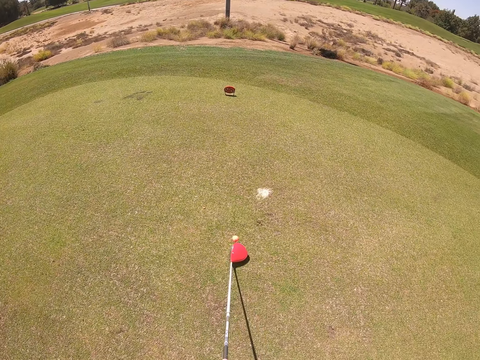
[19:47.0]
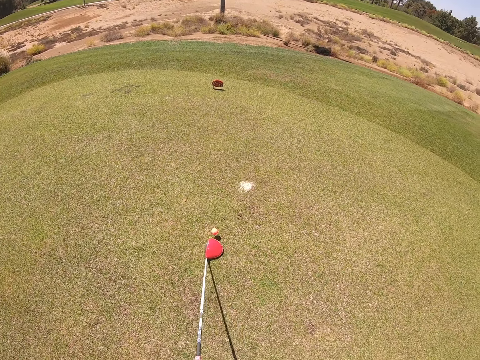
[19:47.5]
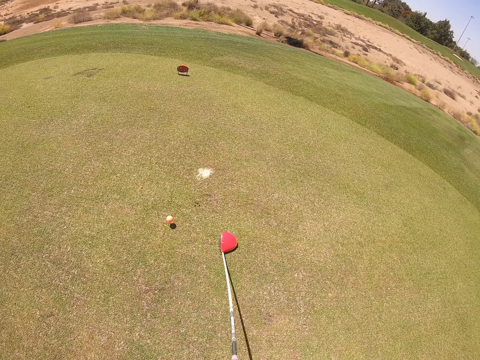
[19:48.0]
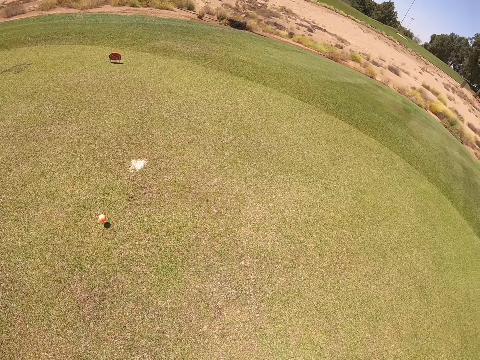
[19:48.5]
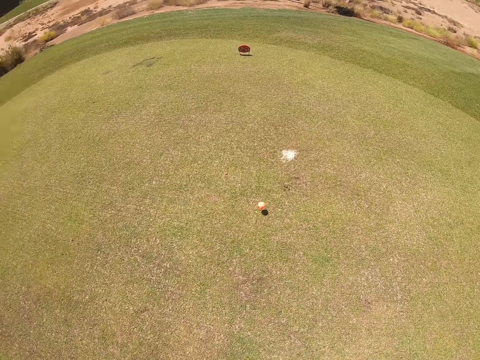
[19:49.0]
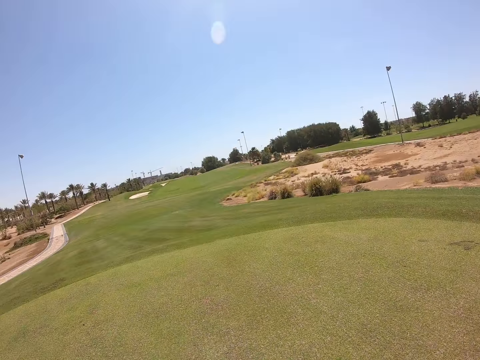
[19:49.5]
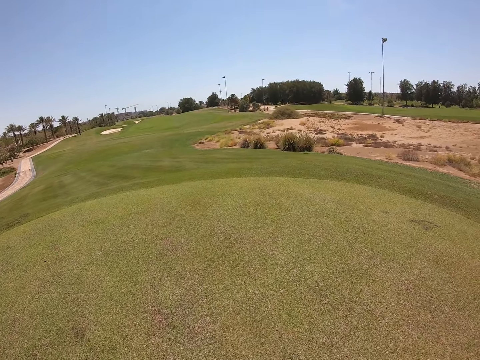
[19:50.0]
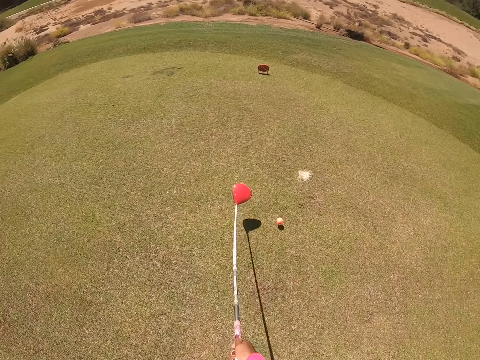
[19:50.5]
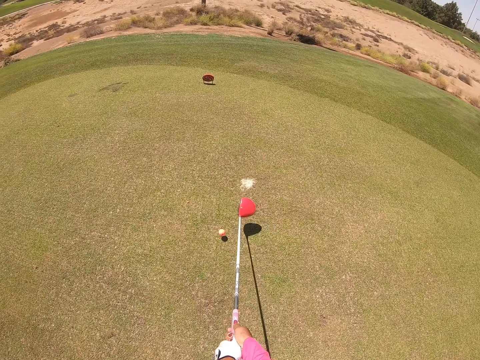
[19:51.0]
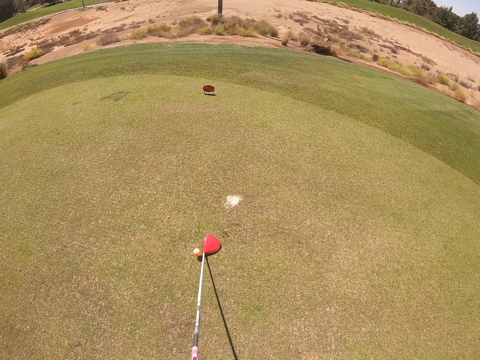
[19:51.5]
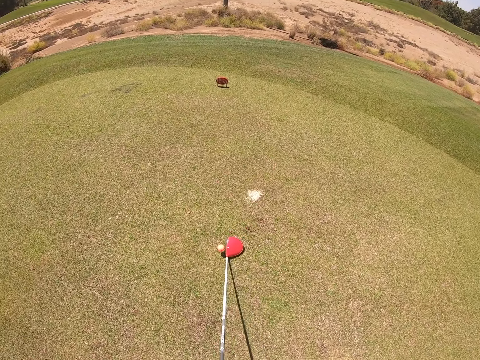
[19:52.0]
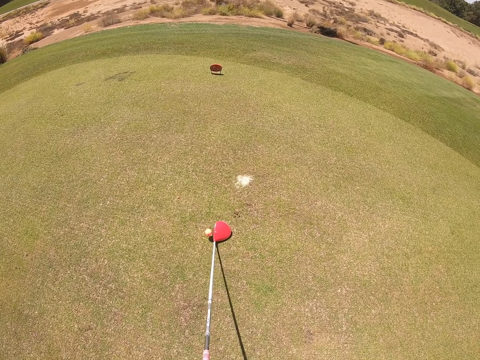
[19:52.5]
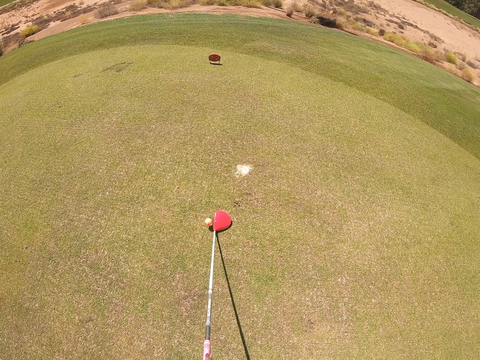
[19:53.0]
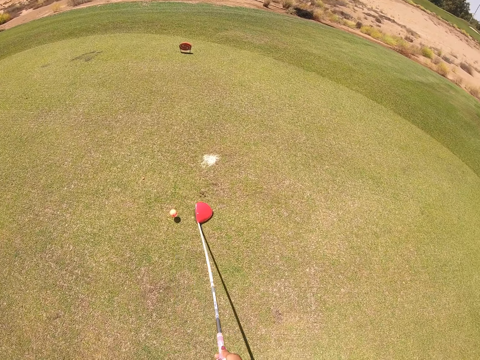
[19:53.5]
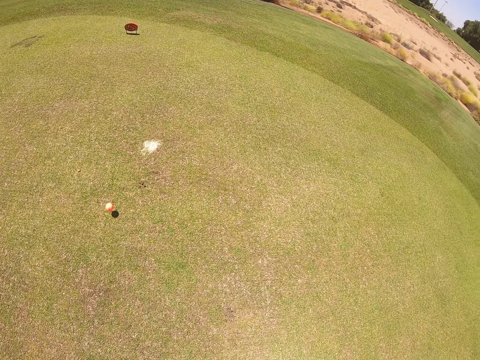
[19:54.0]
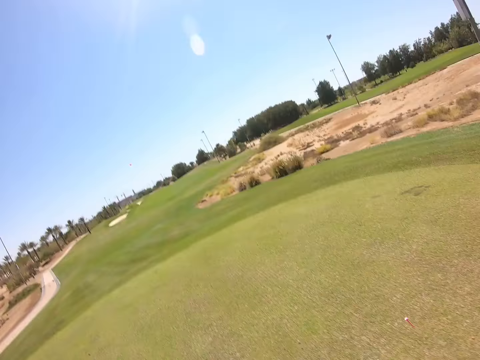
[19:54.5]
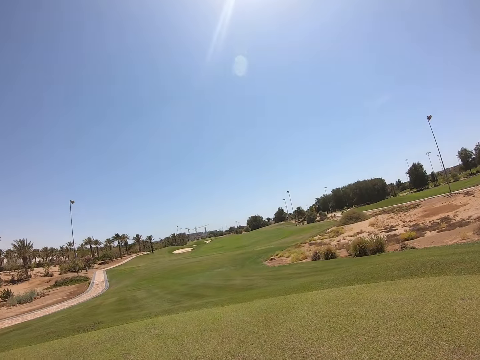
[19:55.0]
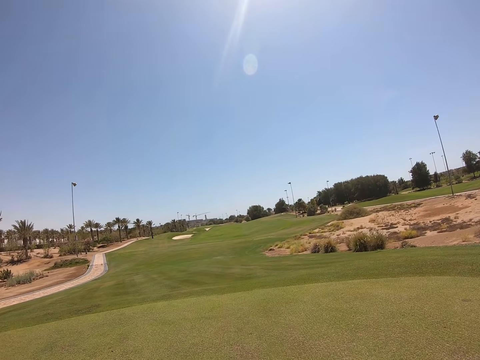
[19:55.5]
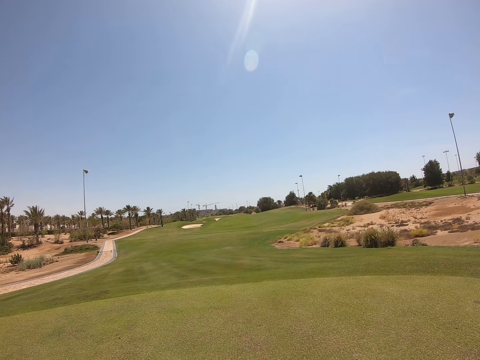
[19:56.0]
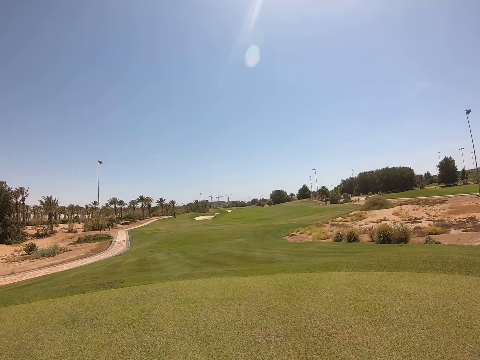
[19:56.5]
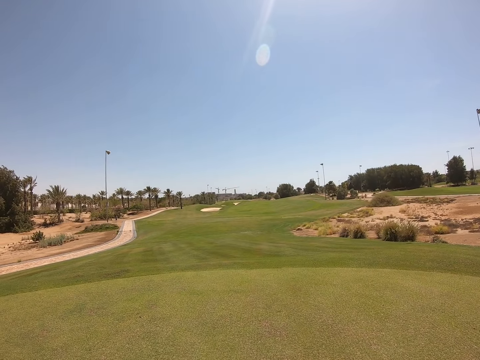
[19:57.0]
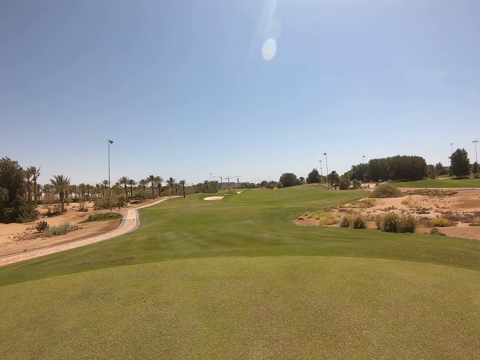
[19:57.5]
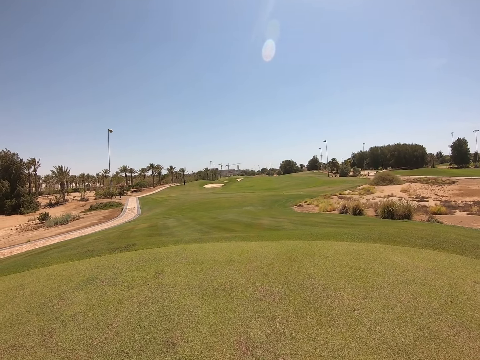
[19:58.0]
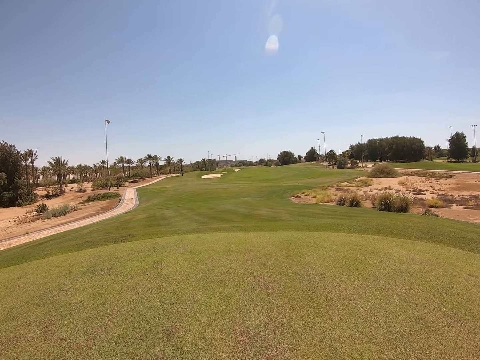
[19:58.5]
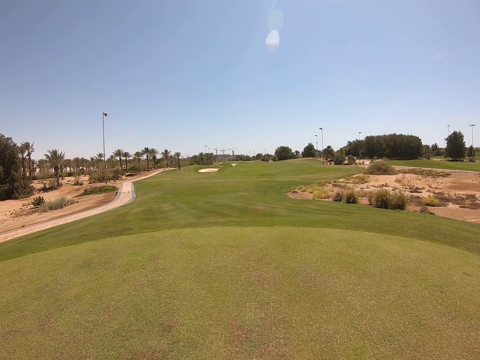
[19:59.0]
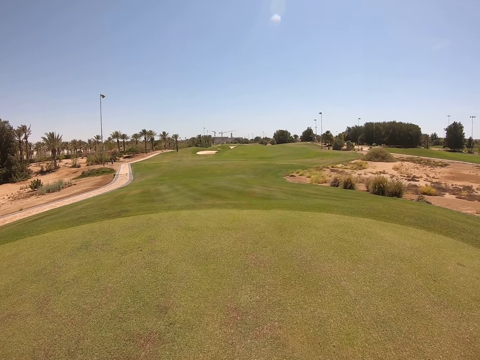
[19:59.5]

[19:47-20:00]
The camera wearer swings a golf club. They play golf.

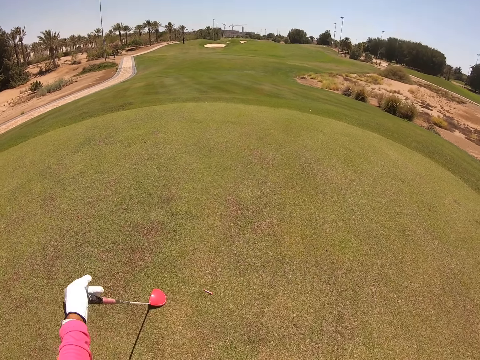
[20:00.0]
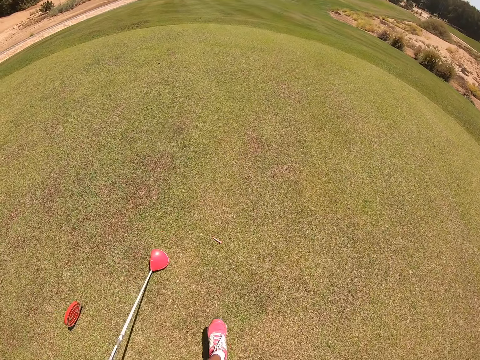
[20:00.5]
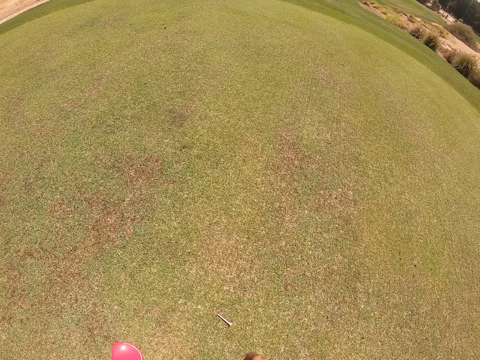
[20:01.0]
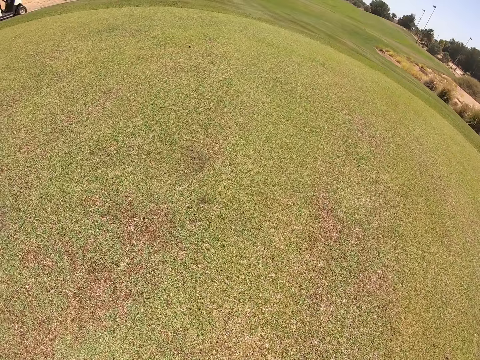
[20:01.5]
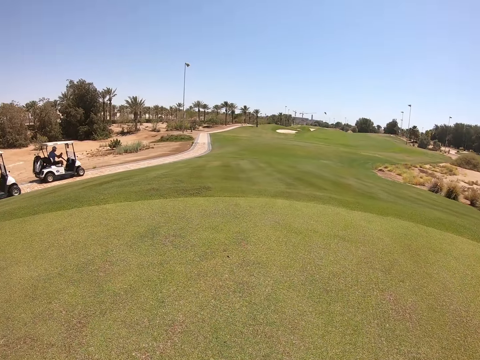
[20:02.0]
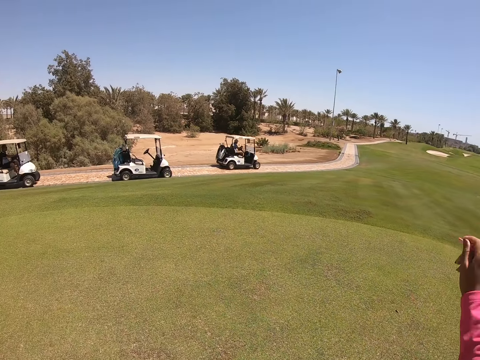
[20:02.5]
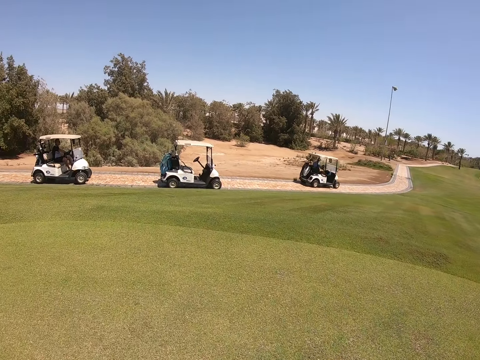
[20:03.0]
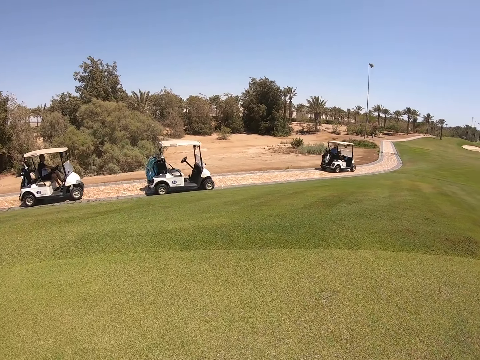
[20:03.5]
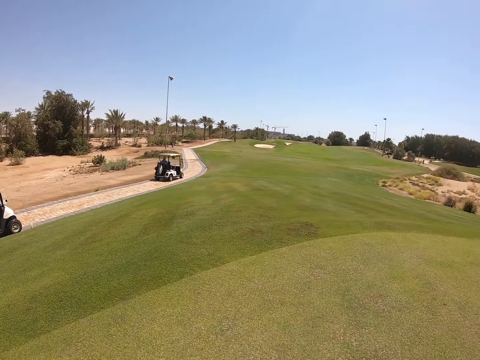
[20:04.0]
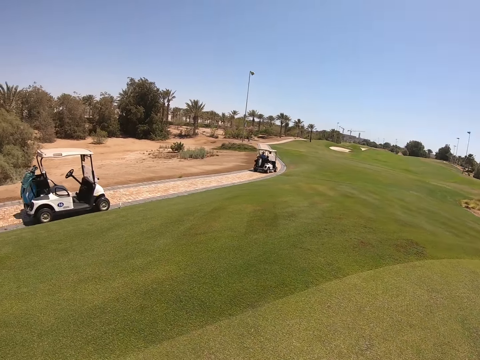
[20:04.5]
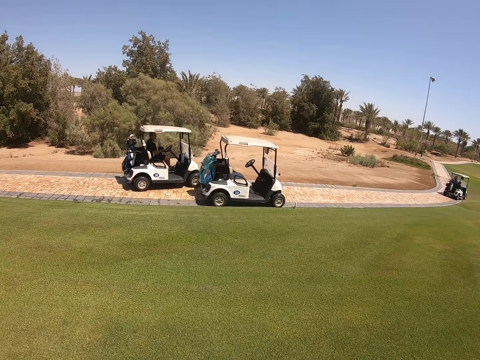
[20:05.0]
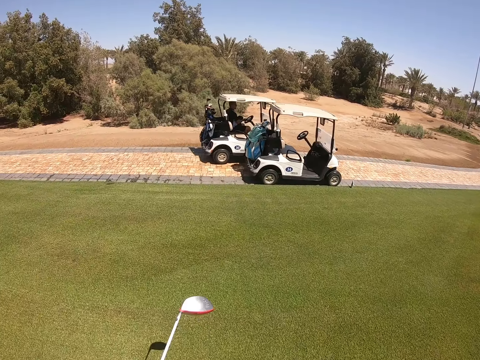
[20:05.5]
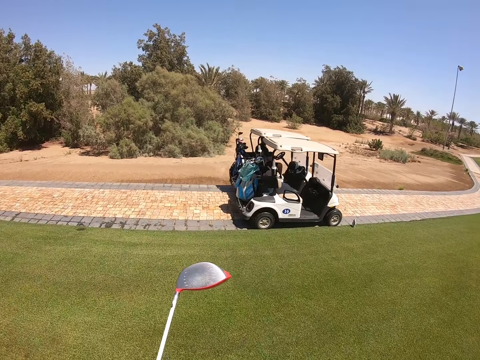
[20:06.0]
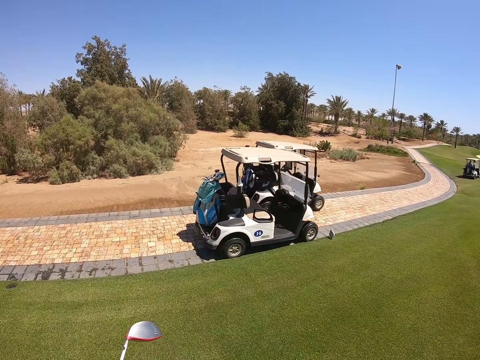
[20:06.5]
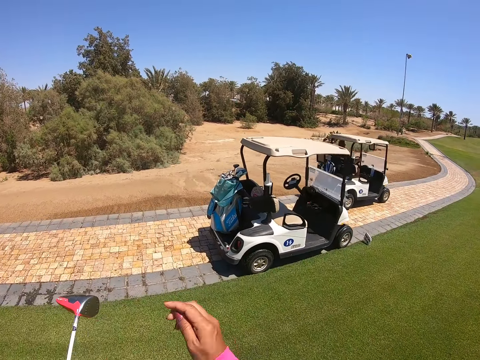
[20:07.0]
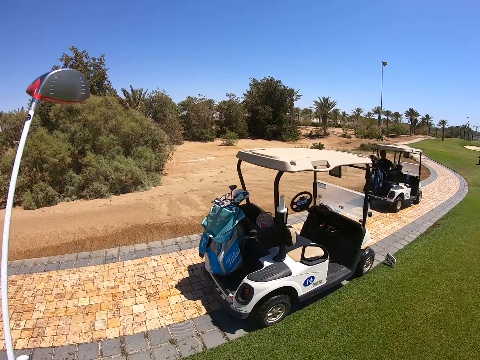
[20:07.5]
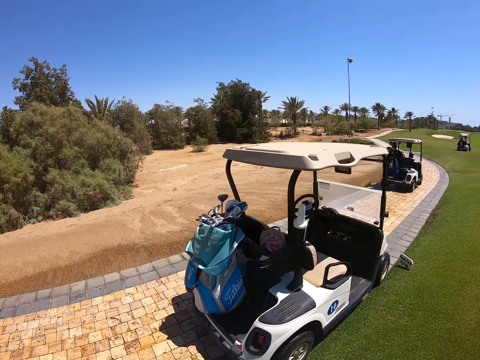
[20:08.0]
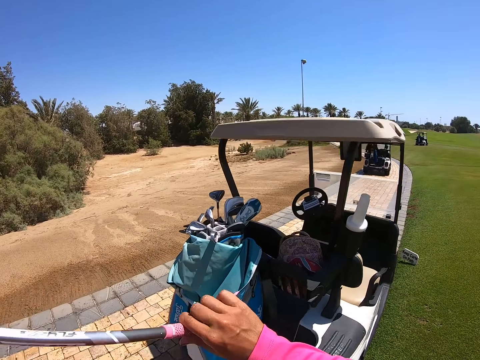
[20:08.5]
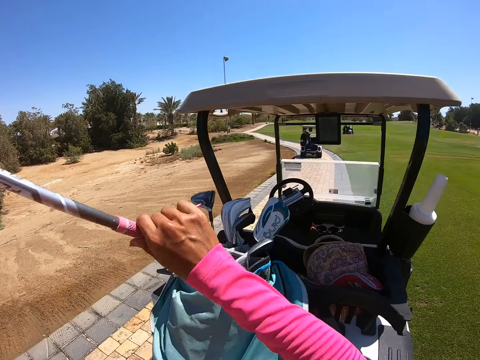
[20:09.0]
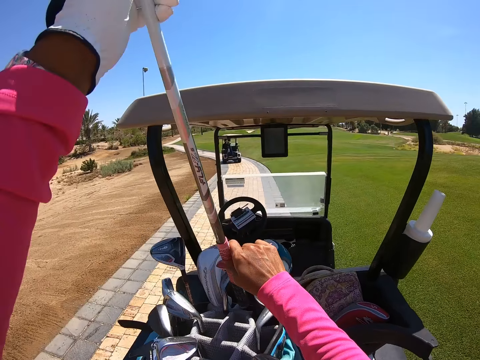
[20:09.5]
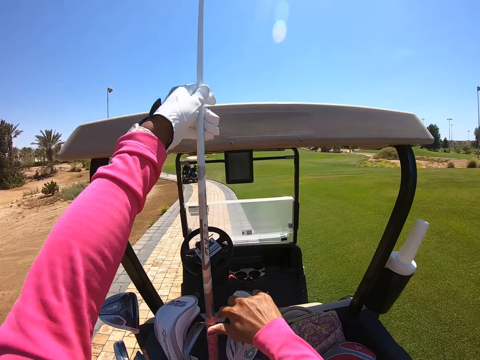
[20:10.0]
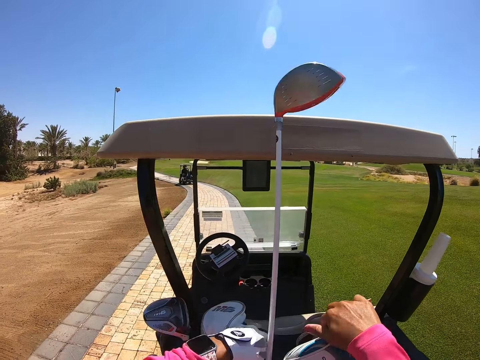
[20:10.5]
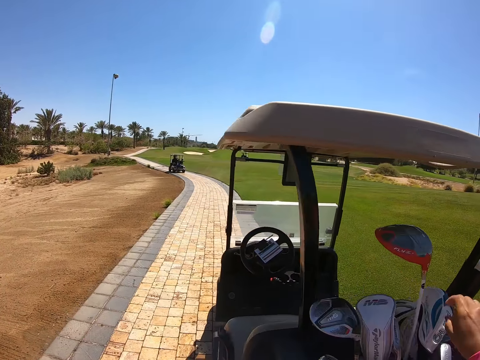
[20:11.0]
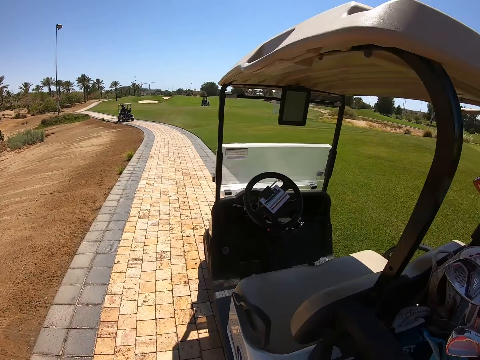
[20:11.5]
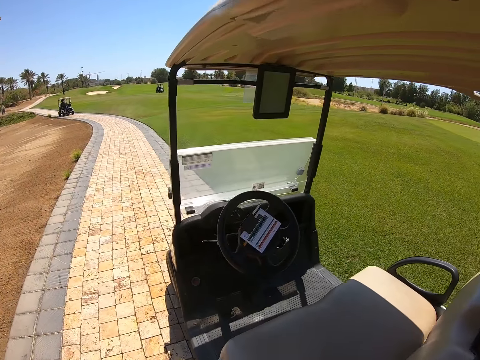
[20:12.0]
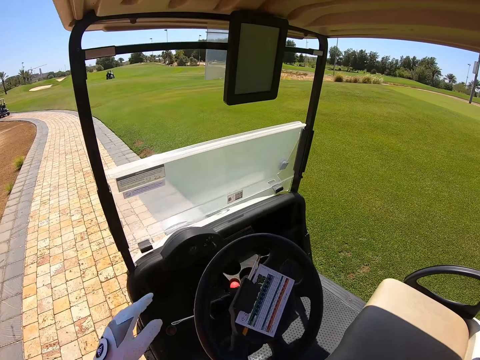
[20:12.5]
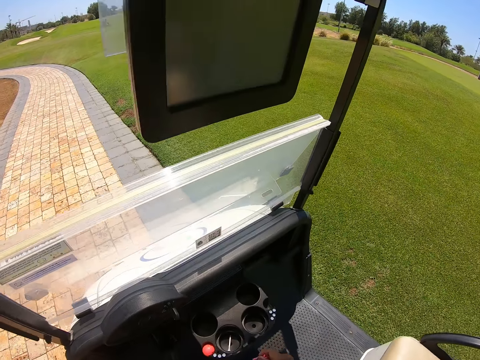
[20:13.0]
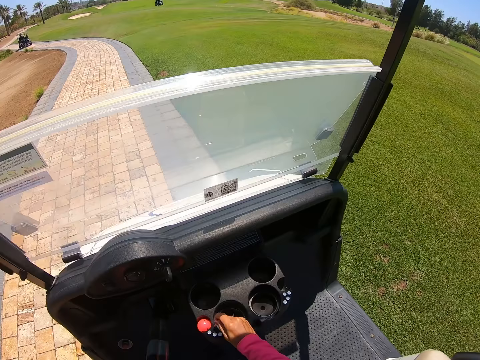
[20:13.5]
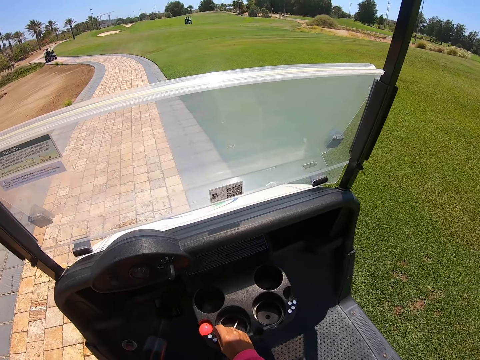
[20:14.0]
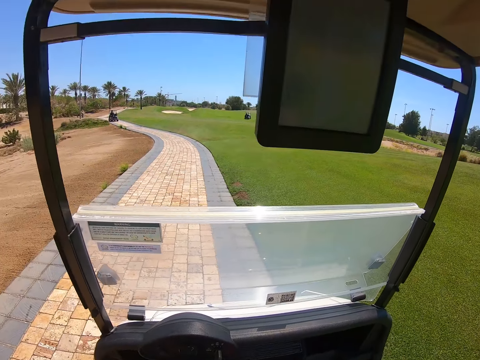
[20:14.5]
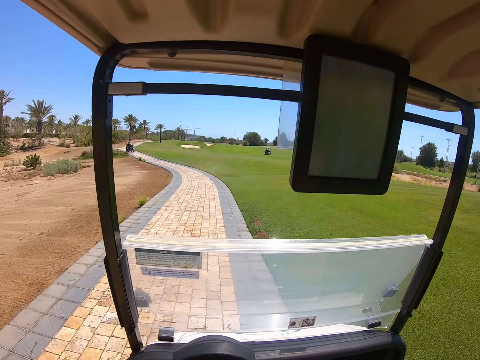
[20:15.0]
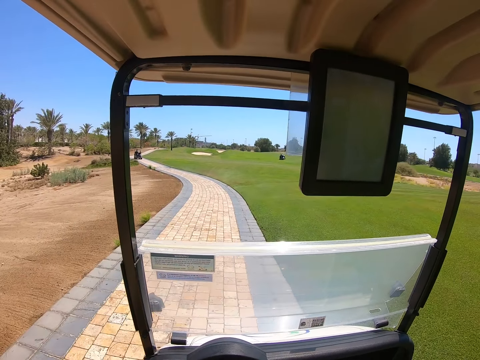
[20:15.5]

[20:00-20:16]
The camera wearer moves a hand. They walk in the golf course. They lift a golf wood. They put the golf wood in the golf cart bag. They walk on the pavement. They sit.
